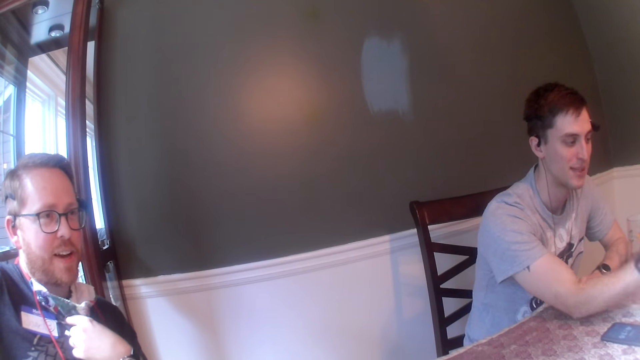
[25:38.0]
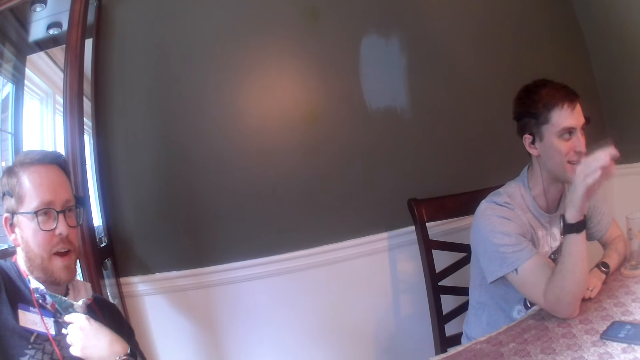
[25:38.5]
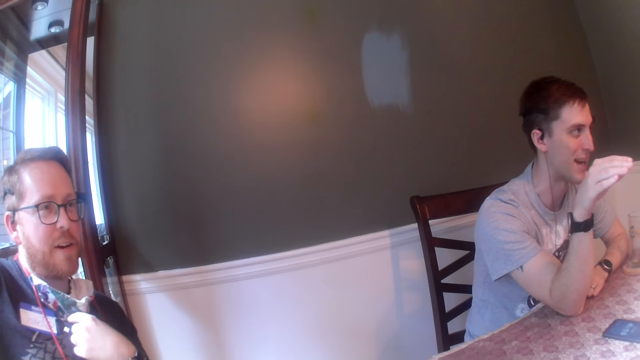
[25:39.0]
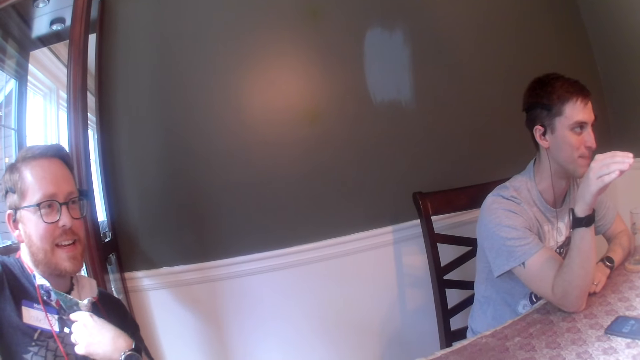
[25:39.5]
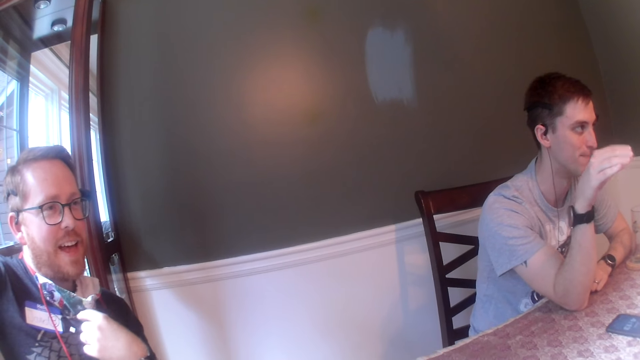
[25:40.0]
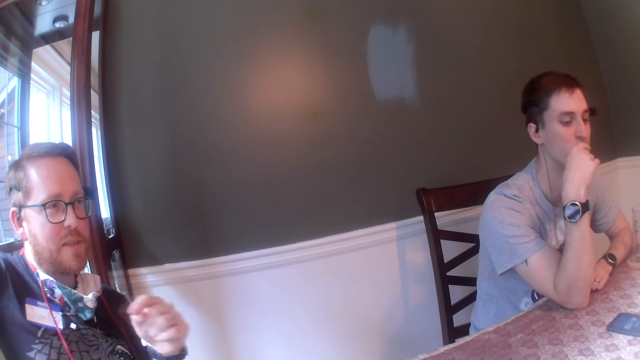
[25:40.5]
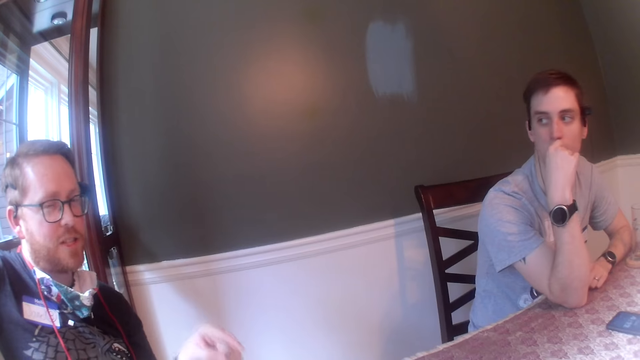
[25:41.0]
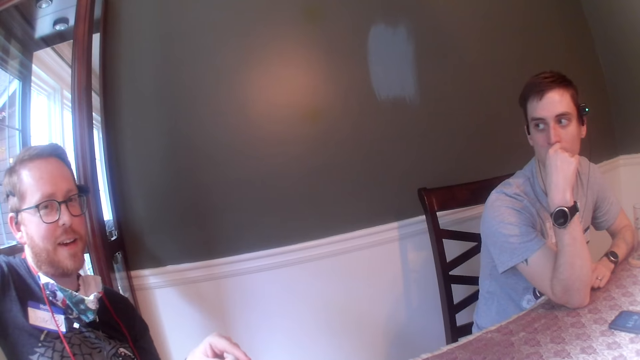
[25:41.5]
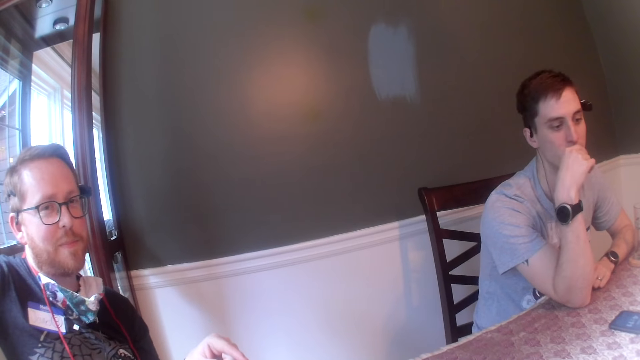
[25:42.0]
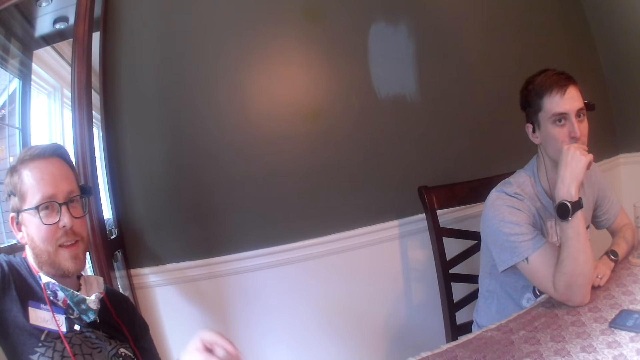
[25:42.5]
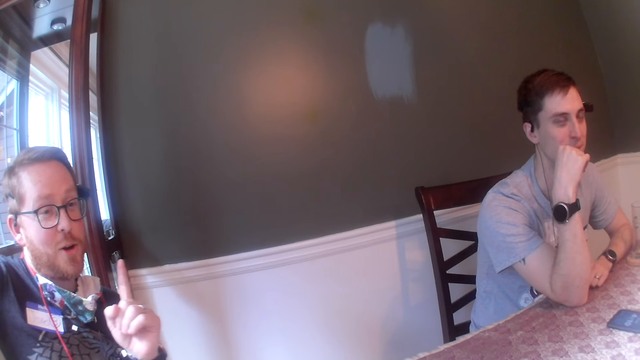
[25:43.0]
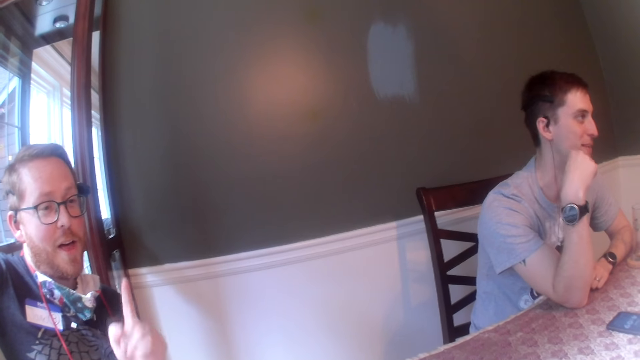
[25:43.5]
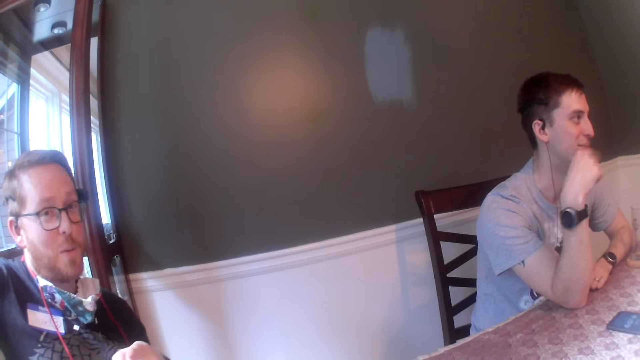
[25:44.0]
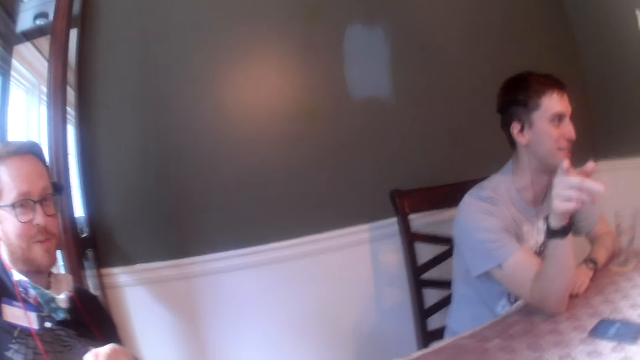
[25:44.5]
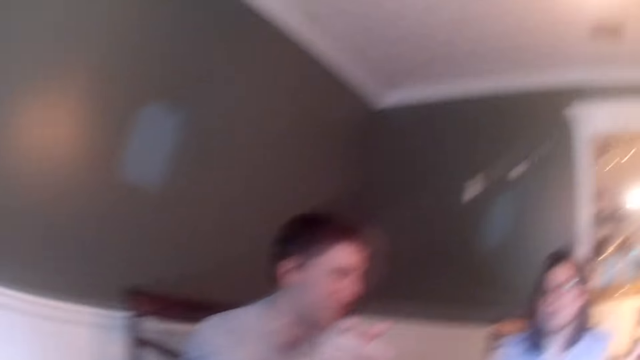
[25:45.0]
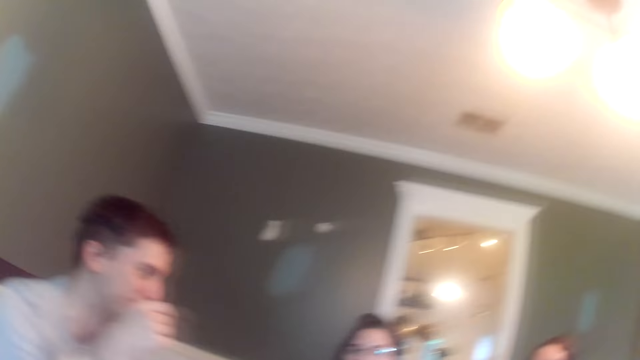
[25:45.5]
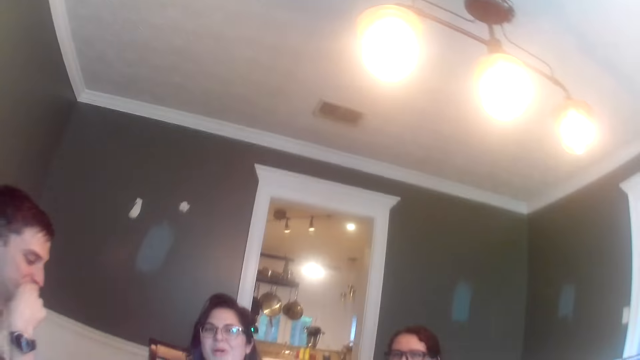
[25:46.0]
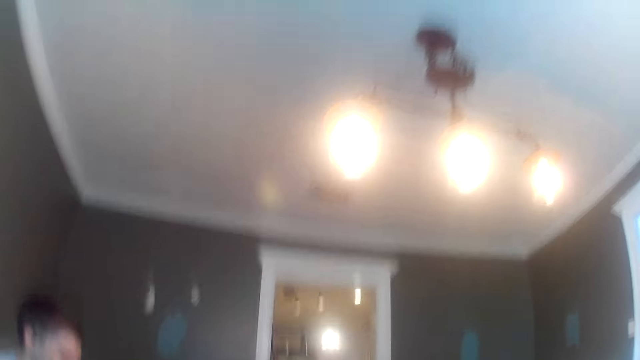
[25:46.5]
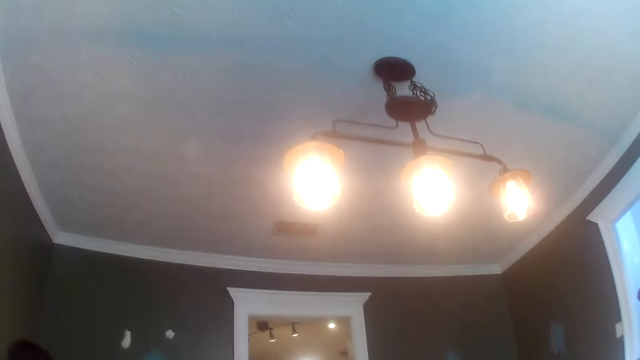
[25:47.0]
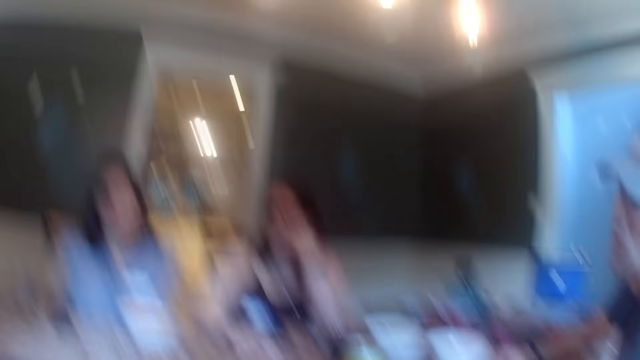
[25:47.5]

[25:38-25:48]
A man talks with the camera wearer. A man points to the camera wearer. A man gestures out with his hand. Another man points to the camera wearer with his right hand. The camera wearer looks around the room.

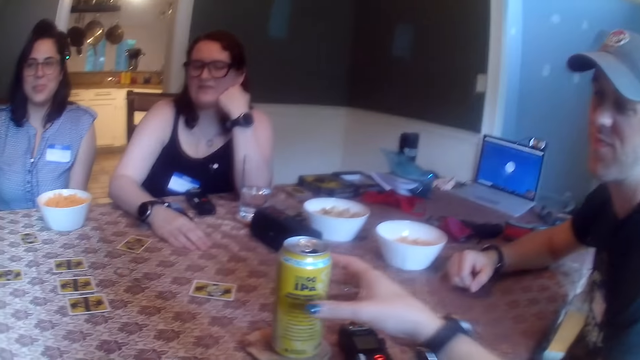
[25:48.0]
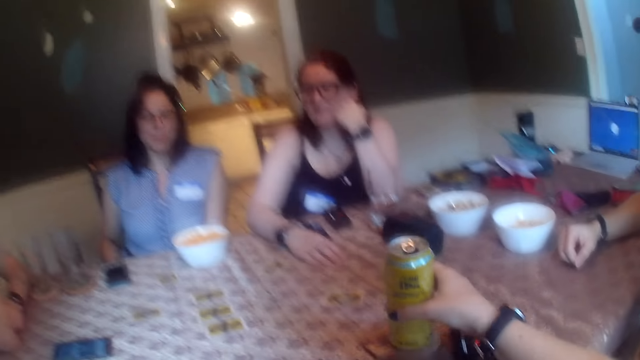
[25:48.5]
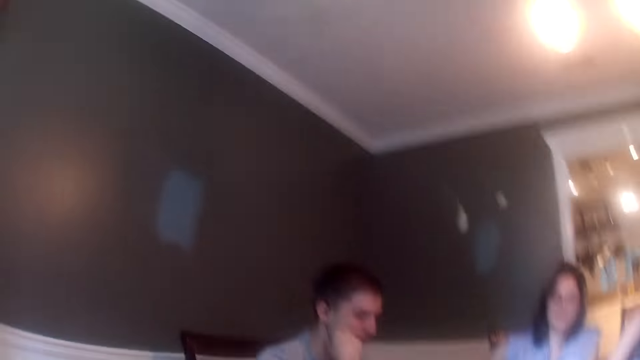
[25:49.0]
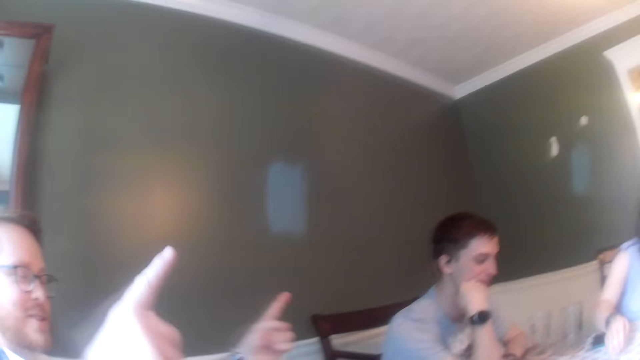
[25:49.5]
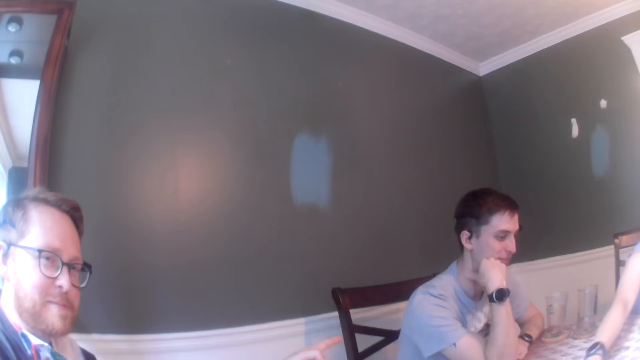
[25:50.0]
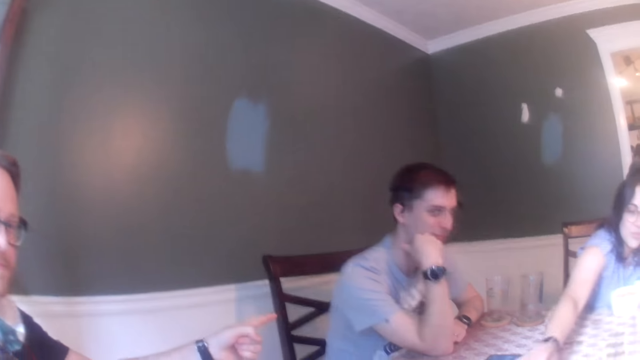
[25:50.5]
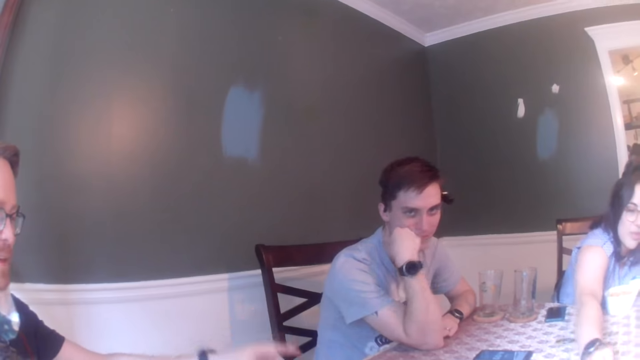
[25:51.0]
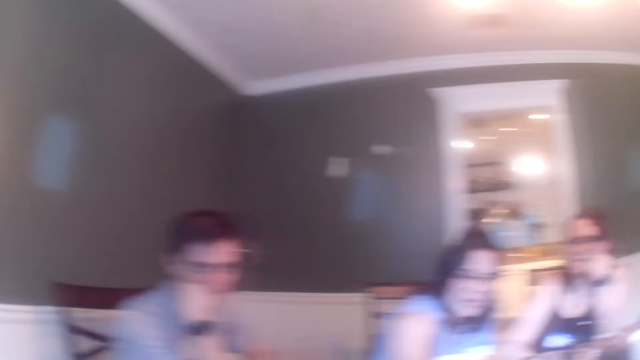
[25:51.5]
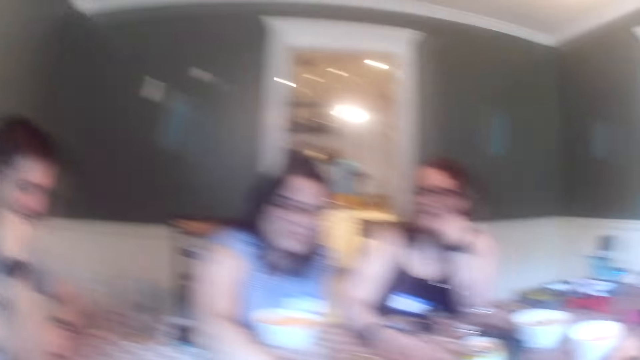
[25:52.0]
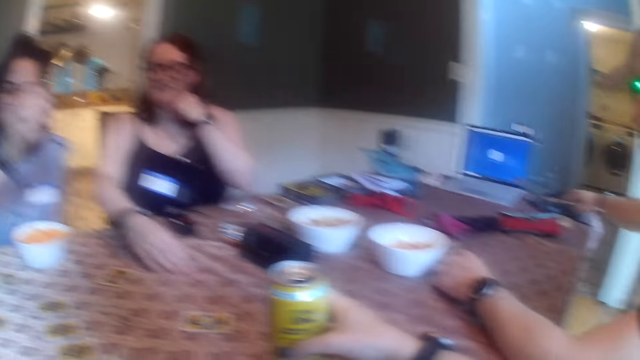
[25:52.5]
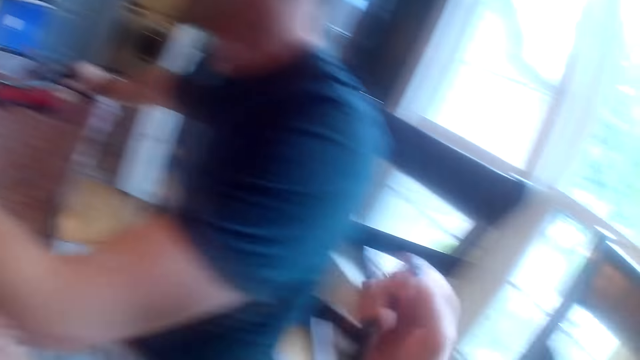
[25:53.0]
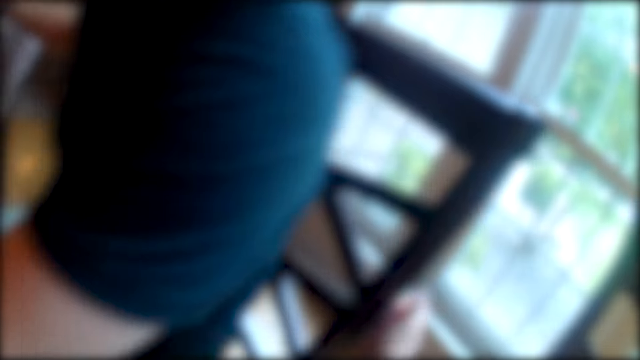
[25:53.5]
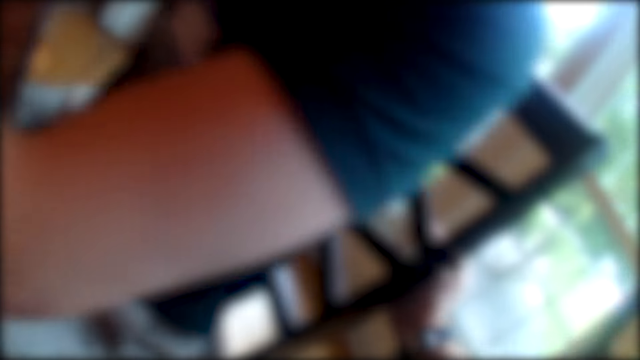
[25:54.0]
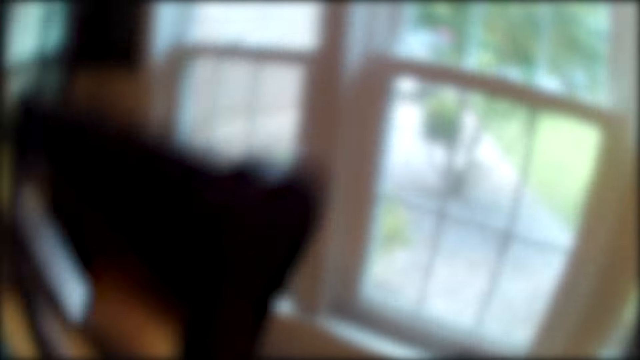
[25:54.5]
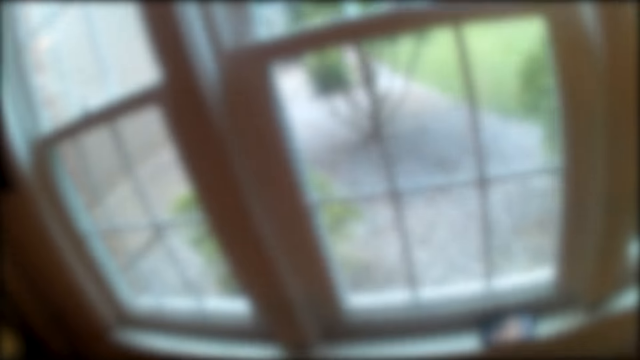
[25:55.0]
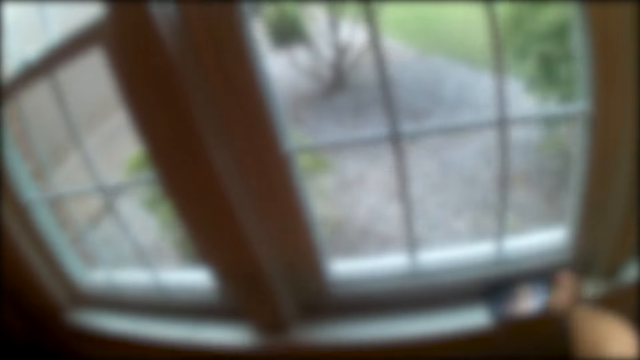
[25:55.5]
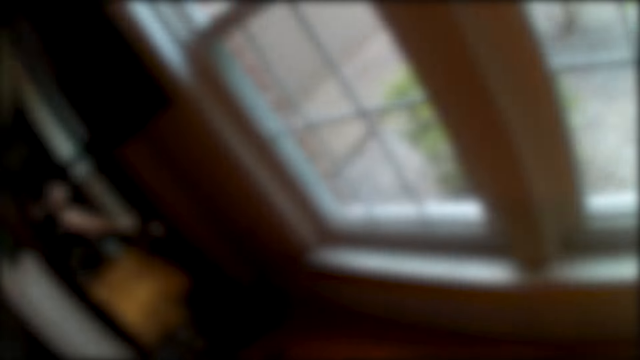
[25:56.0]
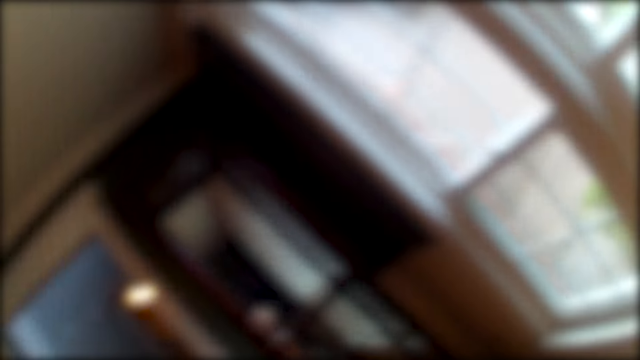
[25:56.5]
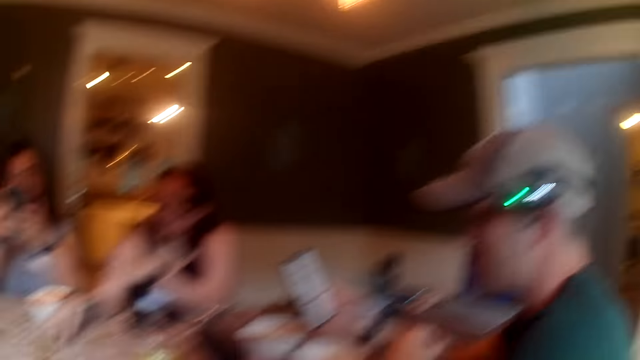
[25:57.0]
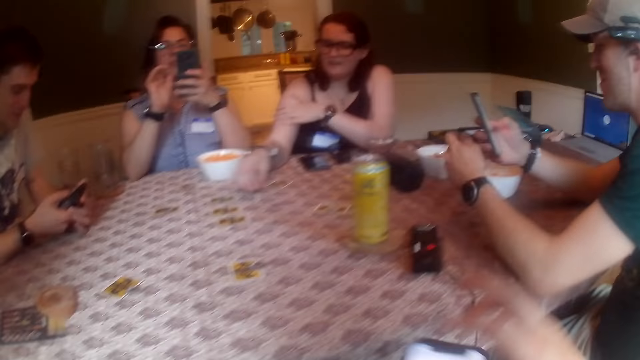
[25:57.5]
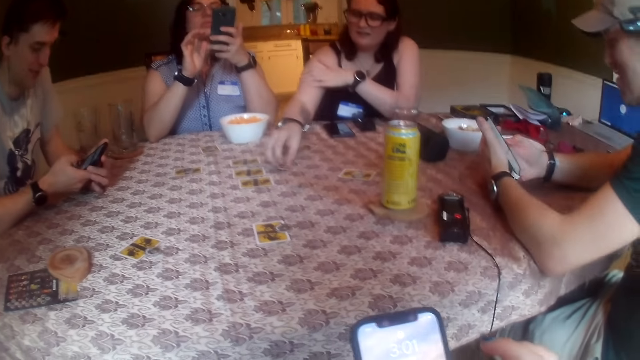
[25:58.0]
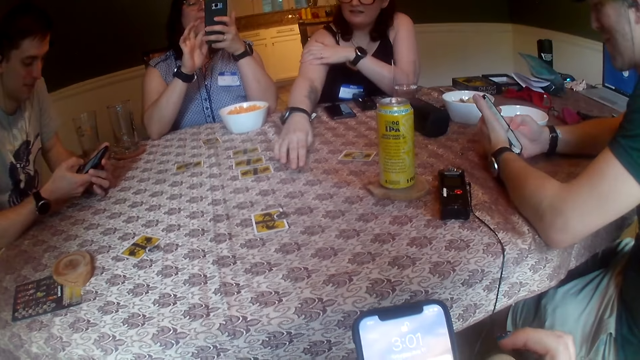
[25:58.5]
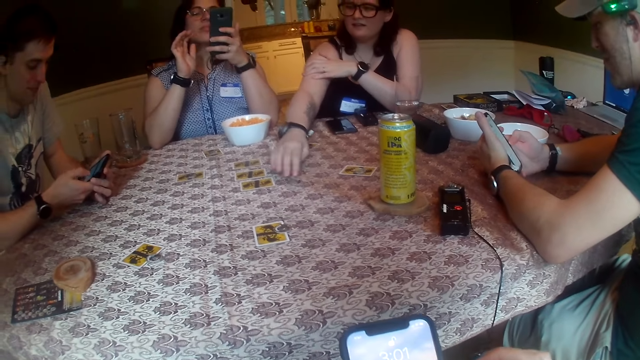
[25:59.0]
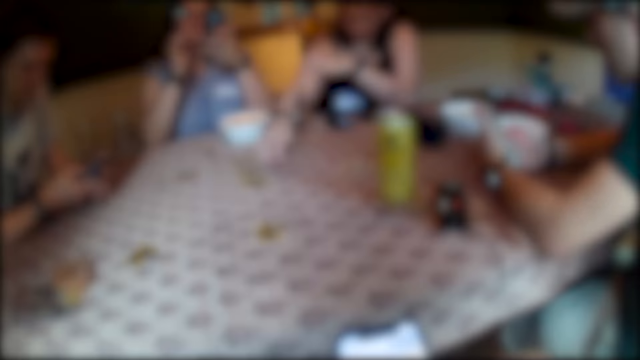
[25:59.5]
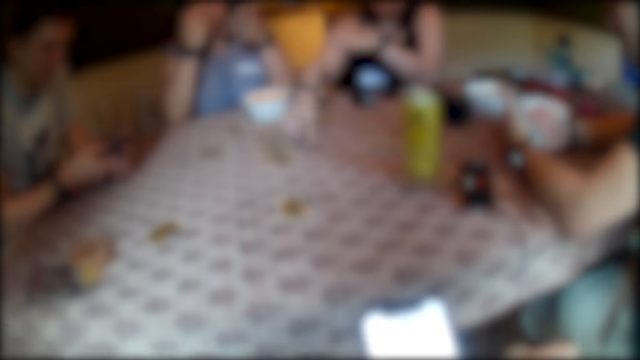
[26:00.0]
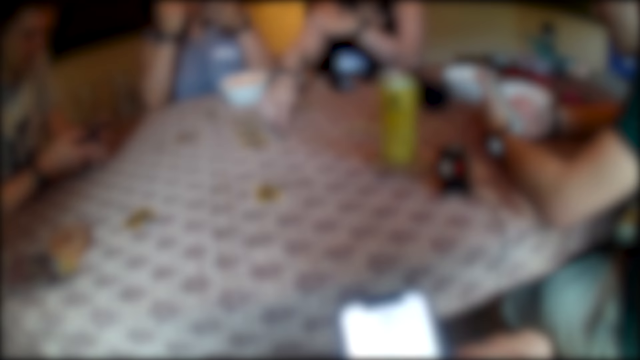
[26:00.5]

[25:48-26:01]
The camera wearer picks a can of beer from the table with her right hand. A man points to another man with his left hand. A man talks with a lady. The first man points to the camera wearer with his right hand. The camera wearer drops the can of beer on the table with her right hand. She looks around the room. She holds a chair with her right hand. She looks around the room again. She picks a phone from a window sill with her right hand. A third man holds a phone in his right hand. A woman operates a phone in her left hand with her right hand. The camera wearer passes the phone from her right hand to her left hand. The second man operates a phone in his hands with his right hand. The camera wearer operates the phone in her left hand with her right hand. The third man passes the phone from his right hand to his left hand. Another woman picks a poker chip from the table with her right hand. The third man operates the phone in his left hand with his right hand. The other woman drops the poker chip on the table with her right hand and shifts the poker chip on the table with her right hand. The camera wearer scrolls the phone.
